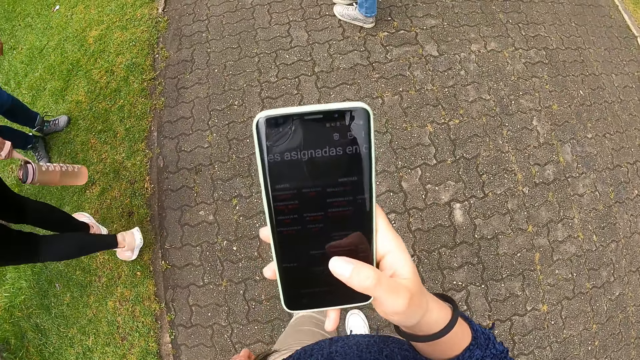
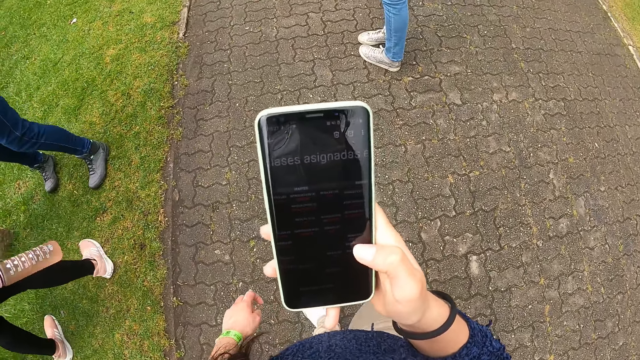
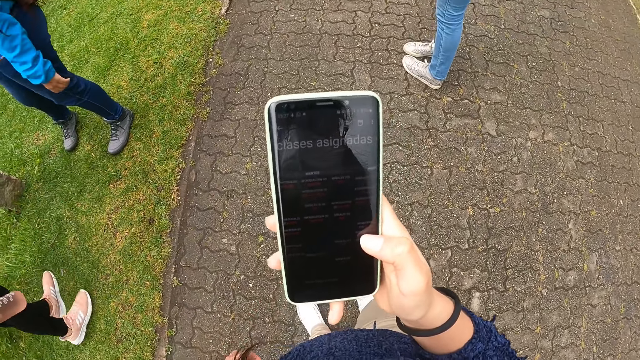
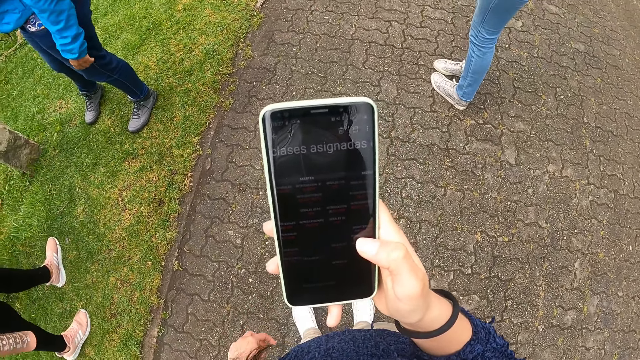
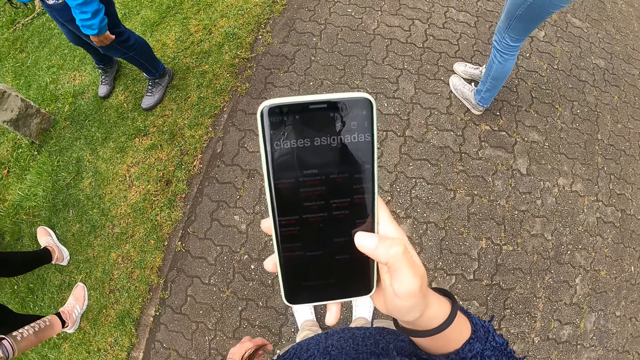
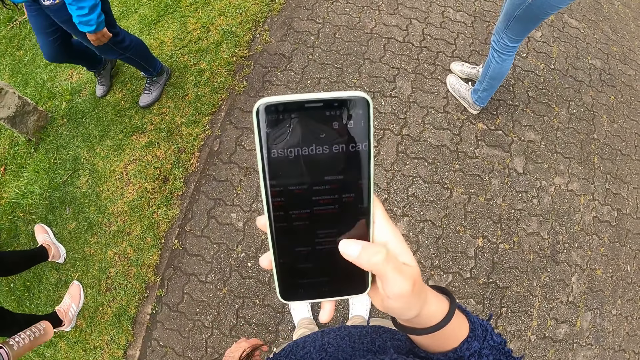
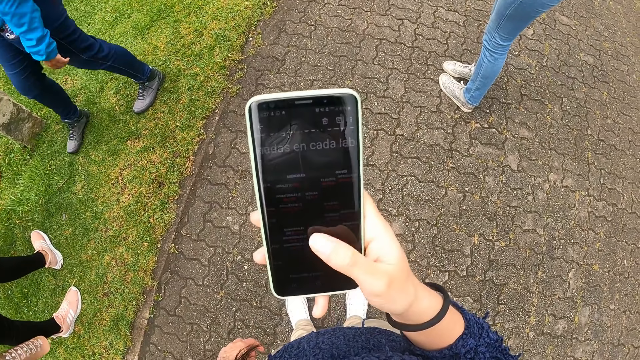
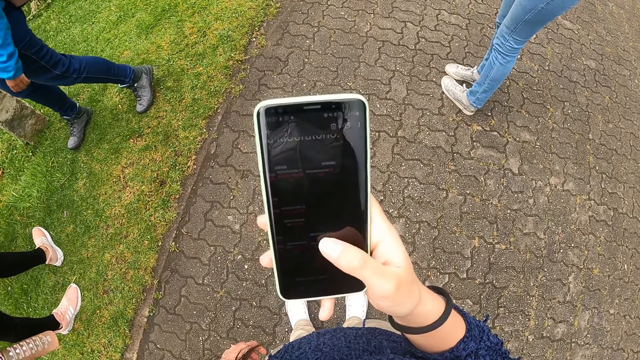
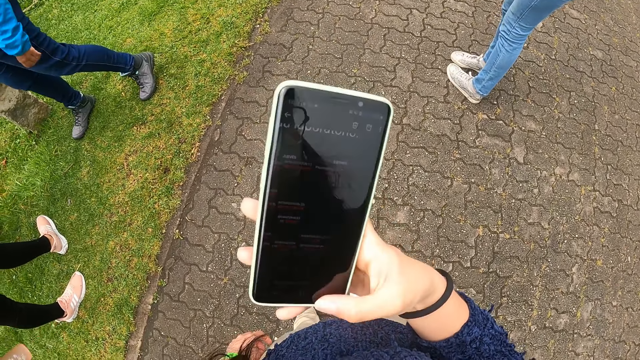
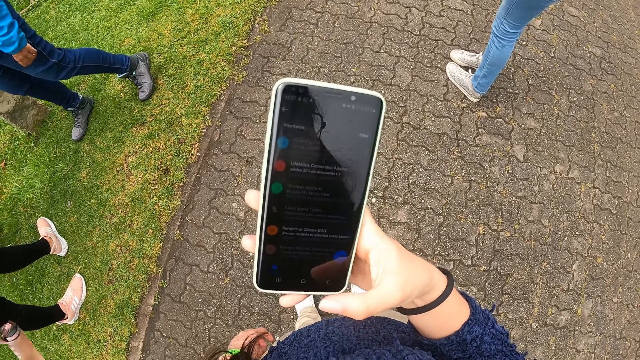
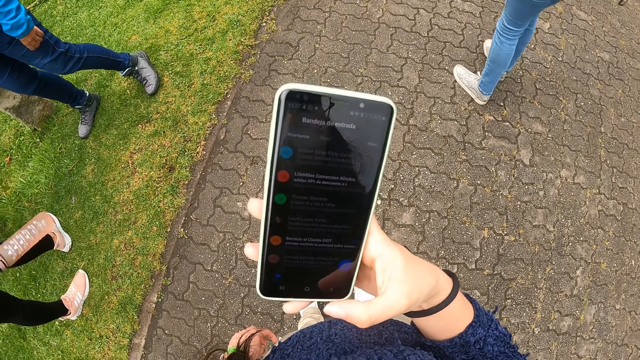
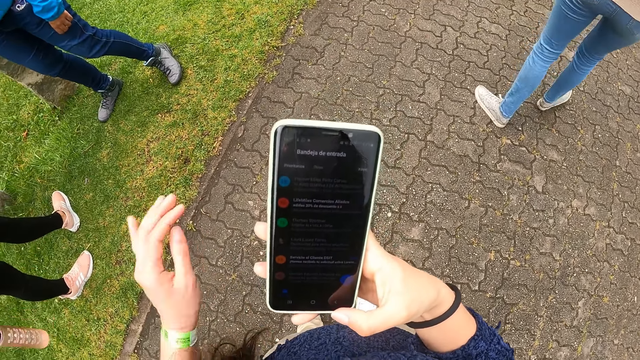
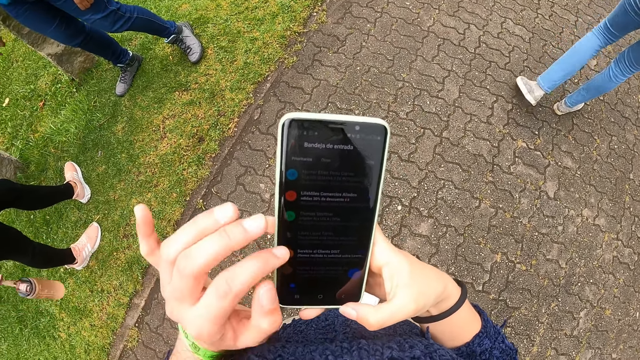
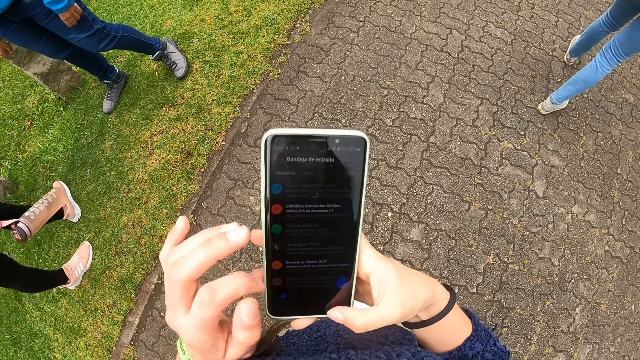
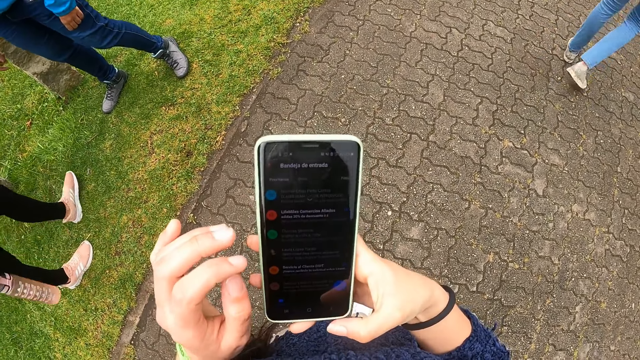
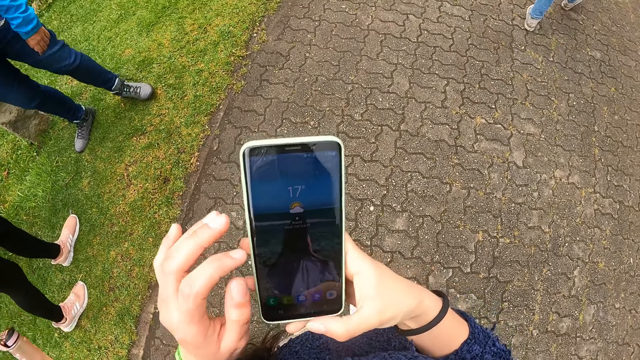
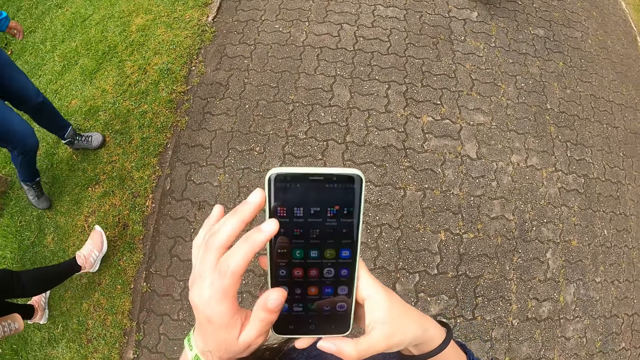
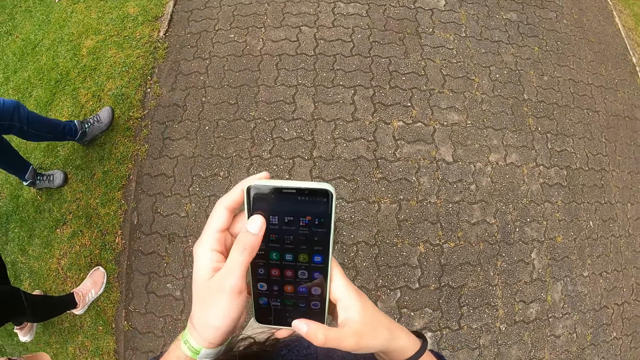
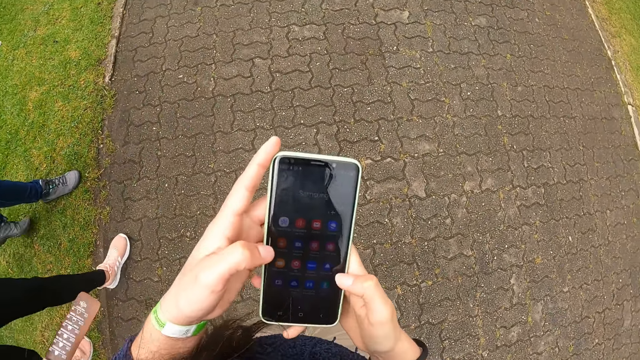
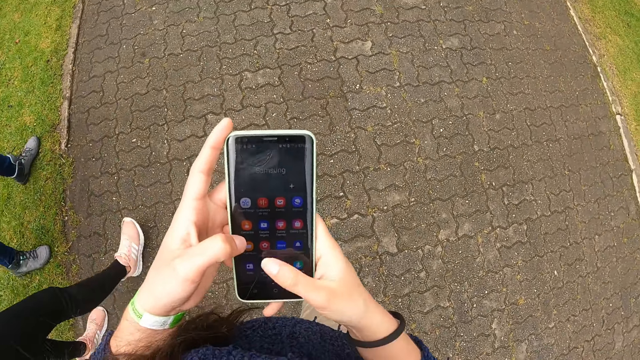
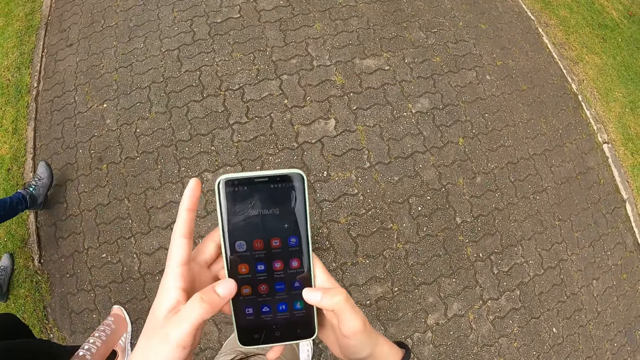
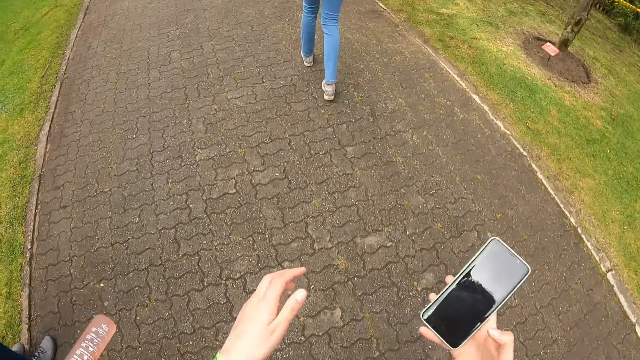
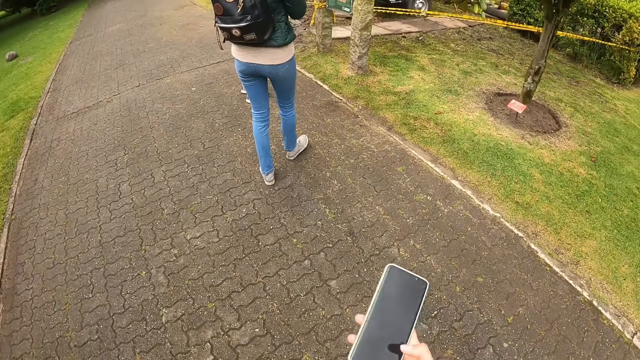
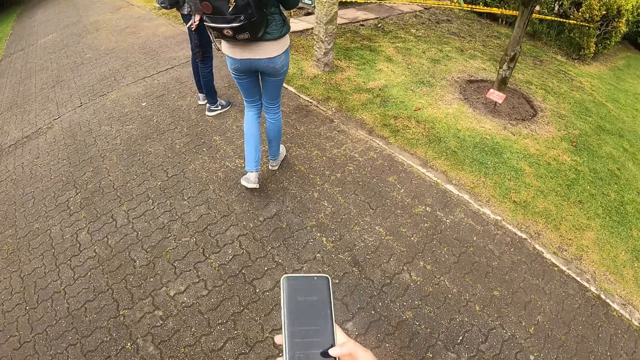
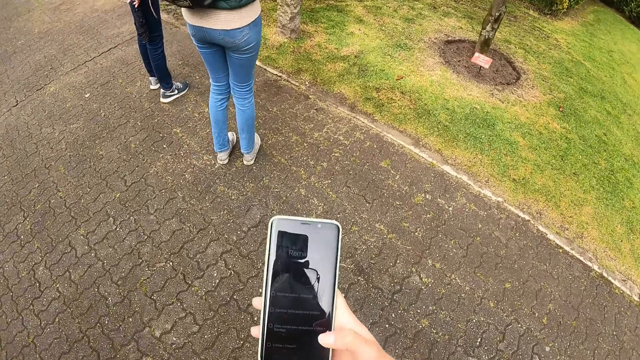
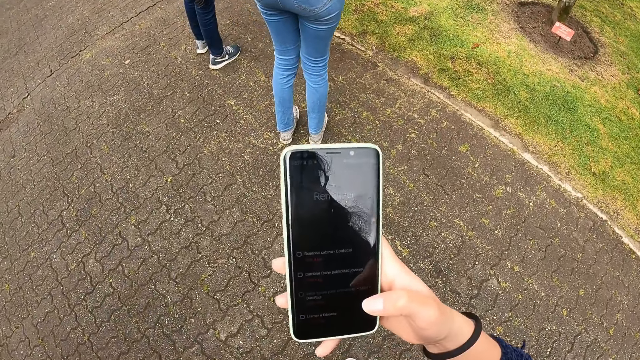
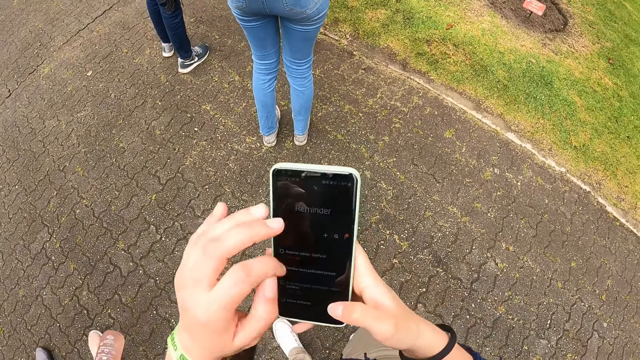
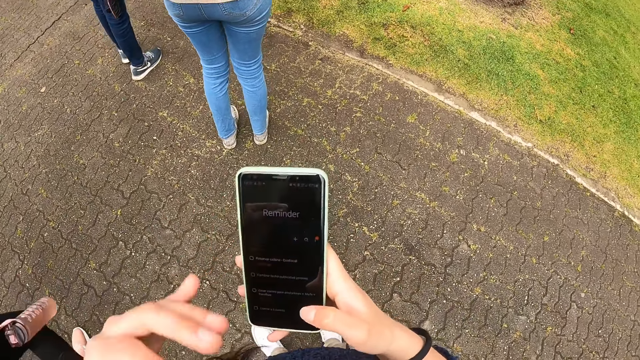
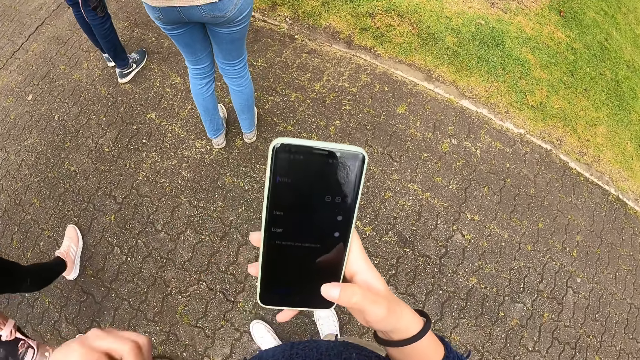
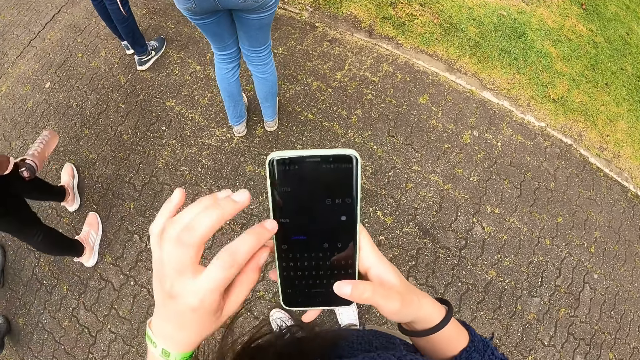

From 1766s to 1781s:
The camera wearer presses a phone with her hands. She walks around the botanical garden with the group of people.

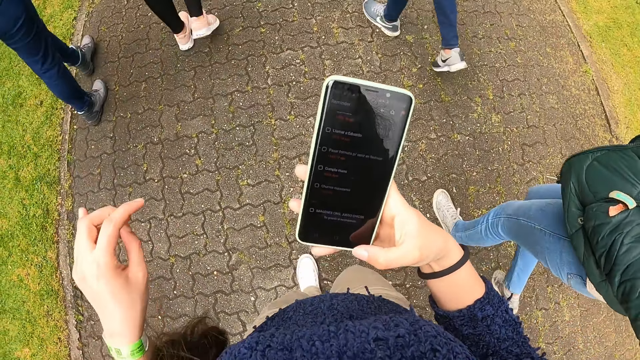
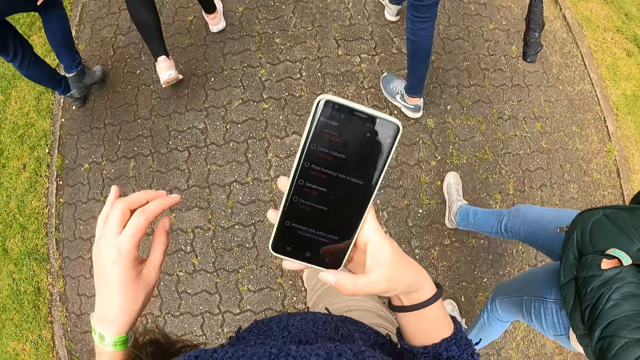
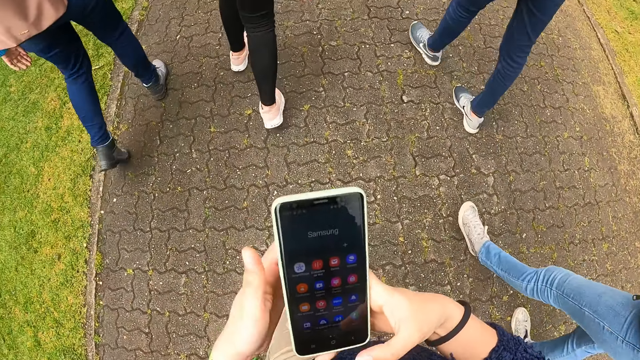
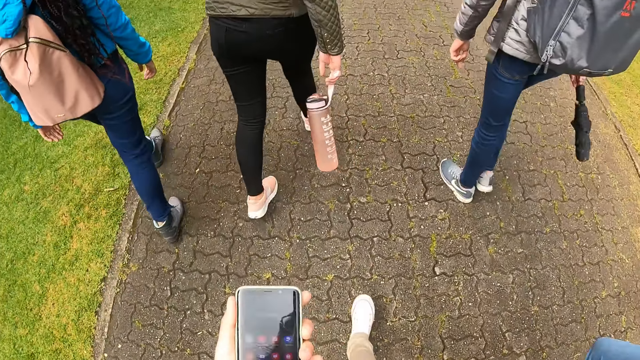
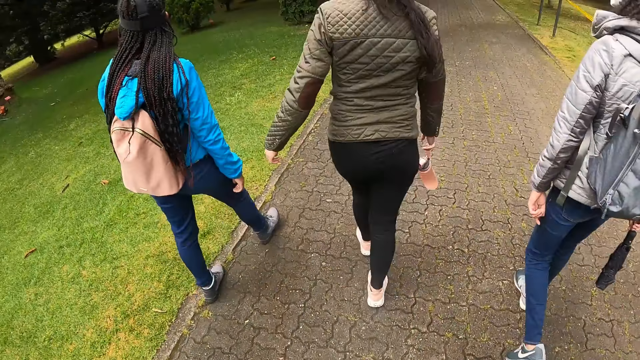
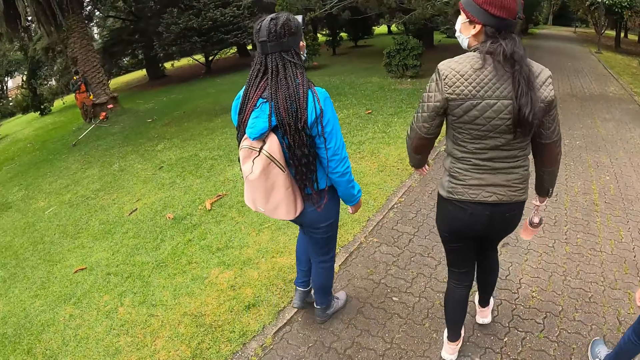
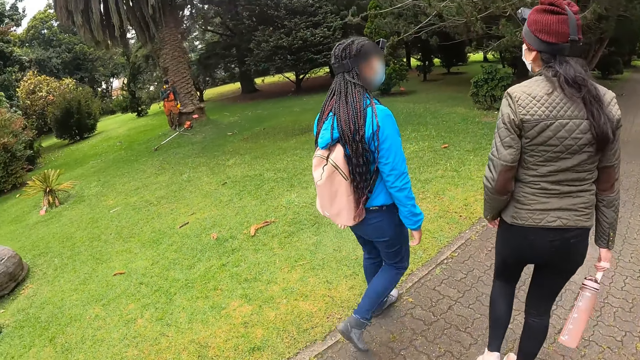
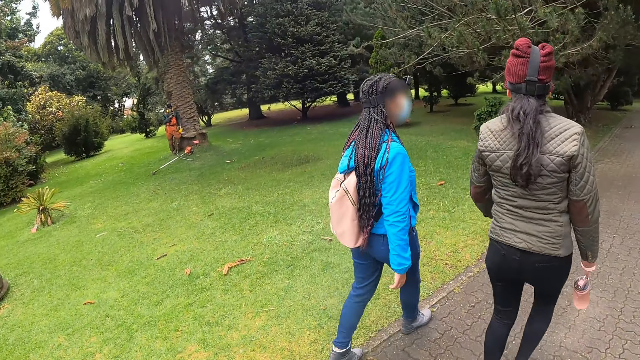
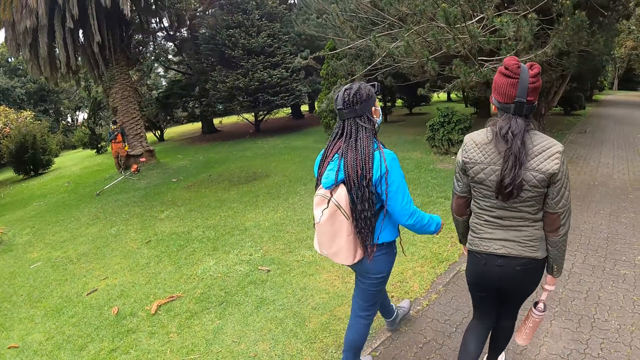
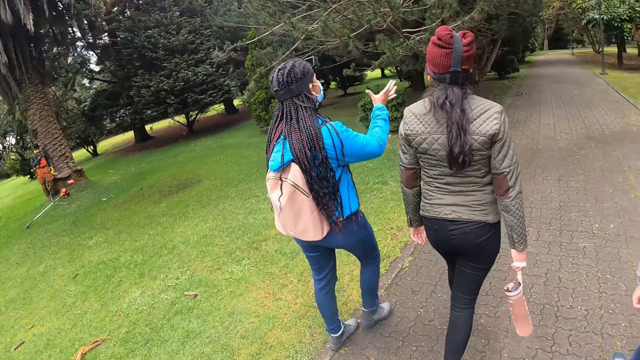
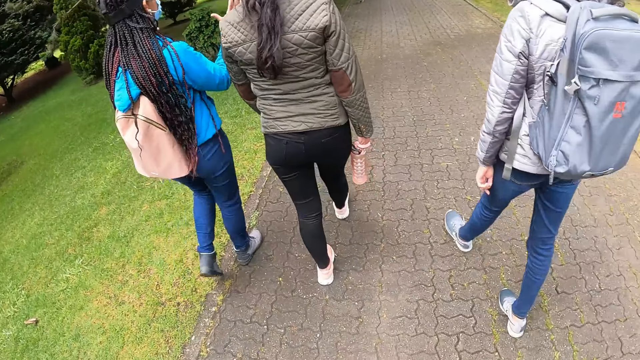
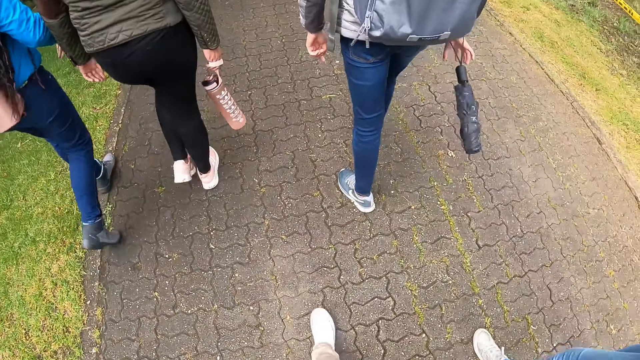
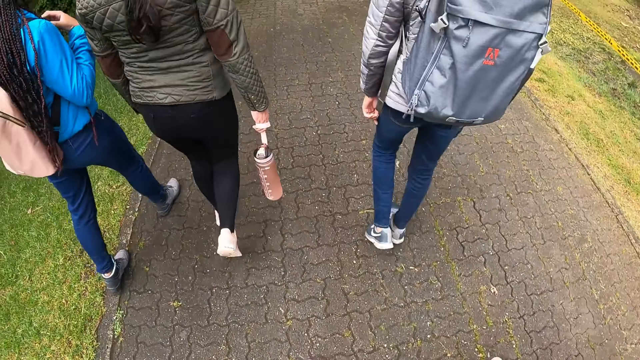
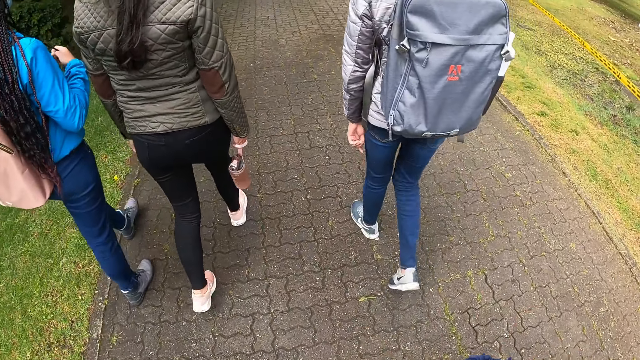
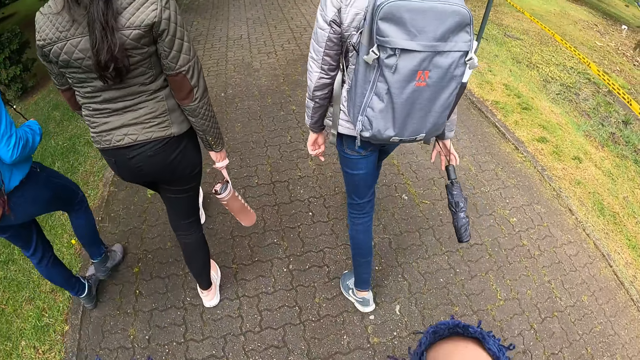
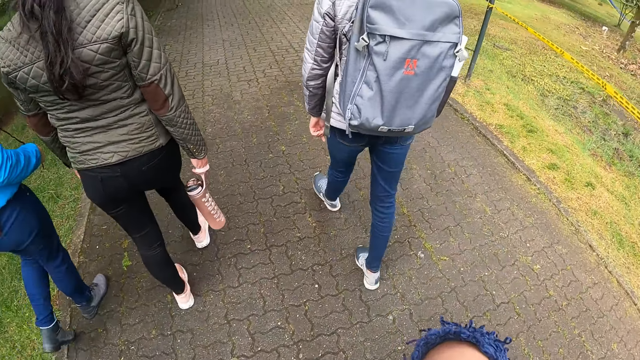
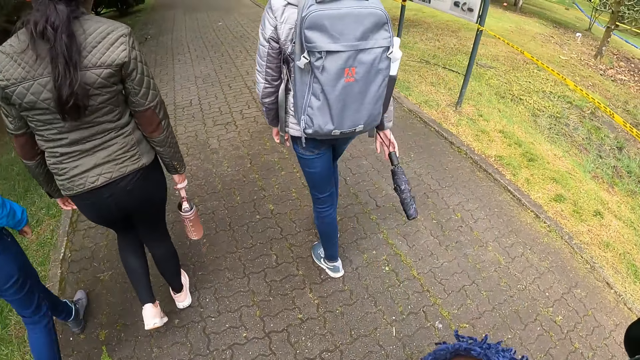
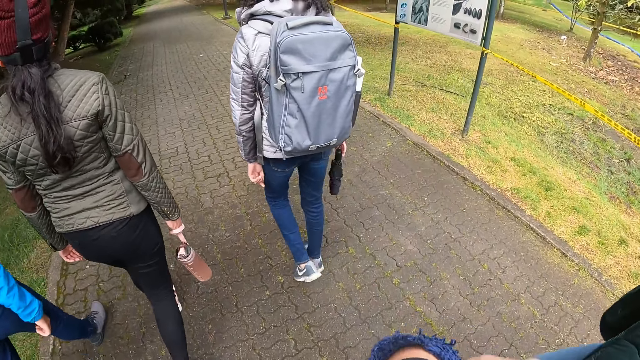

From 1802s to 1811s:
The camera wearer walks on the streets. They raise a hand. They walk on the streets.
